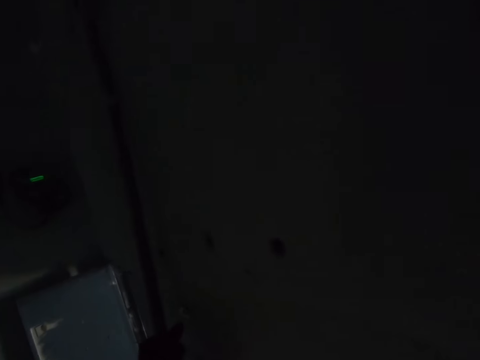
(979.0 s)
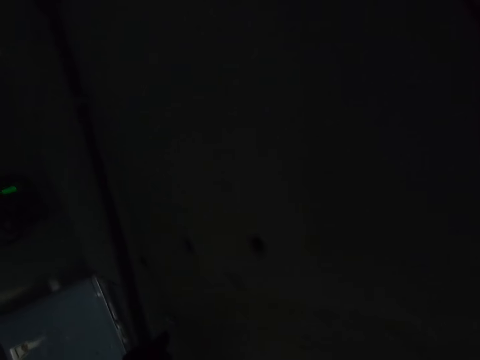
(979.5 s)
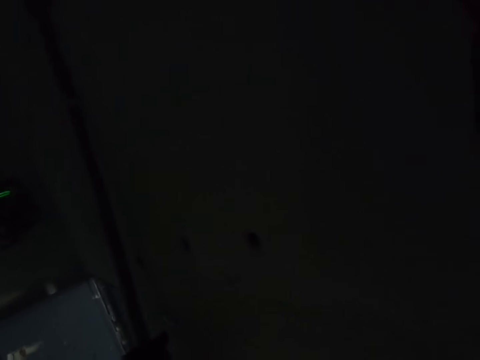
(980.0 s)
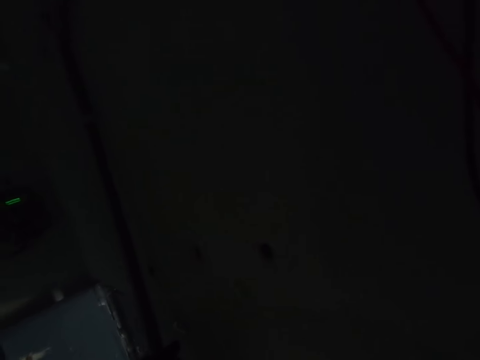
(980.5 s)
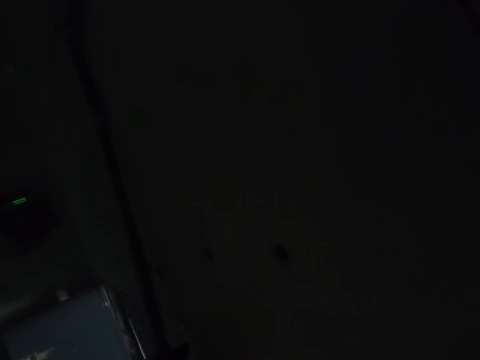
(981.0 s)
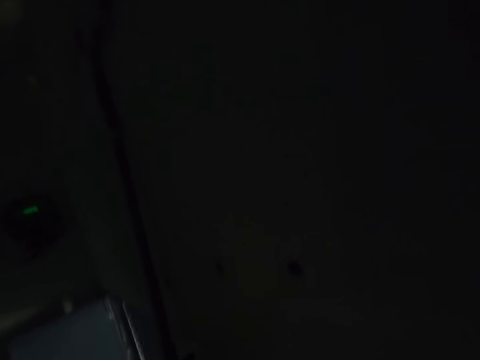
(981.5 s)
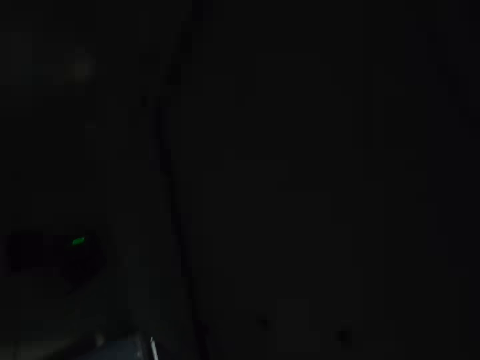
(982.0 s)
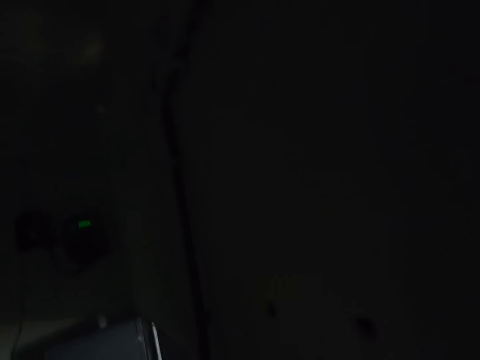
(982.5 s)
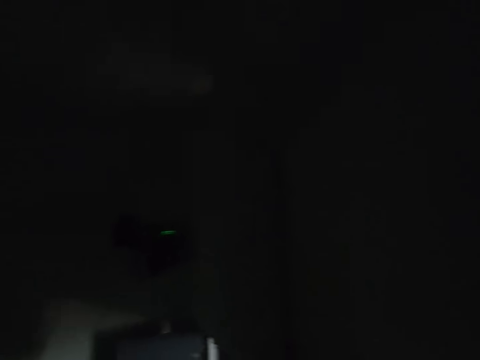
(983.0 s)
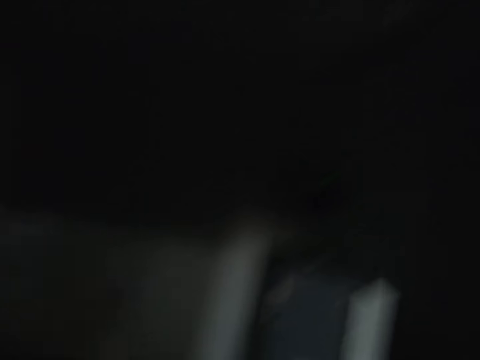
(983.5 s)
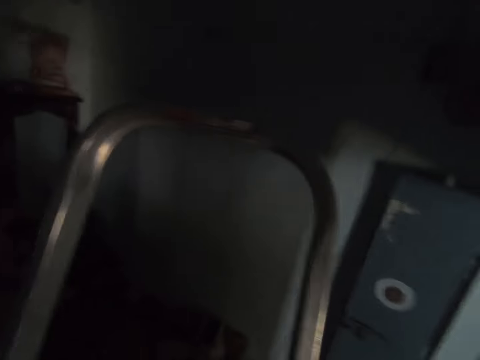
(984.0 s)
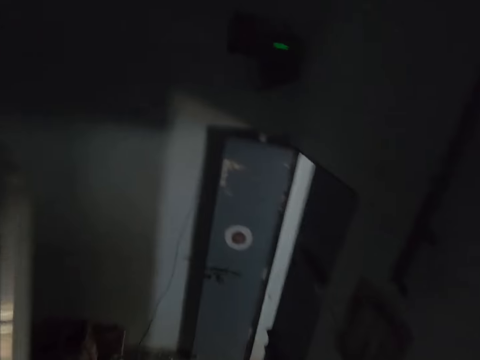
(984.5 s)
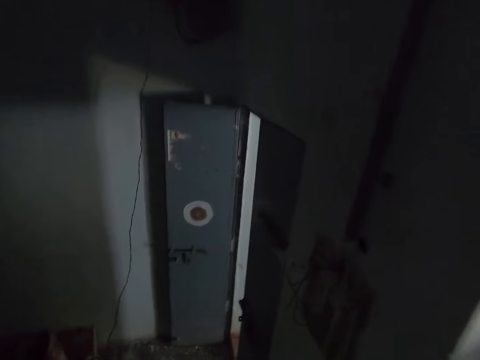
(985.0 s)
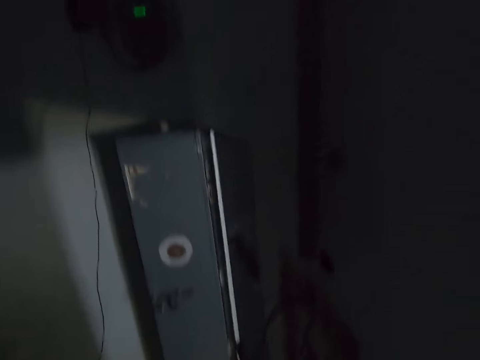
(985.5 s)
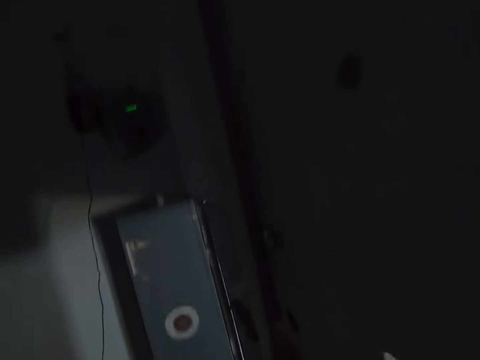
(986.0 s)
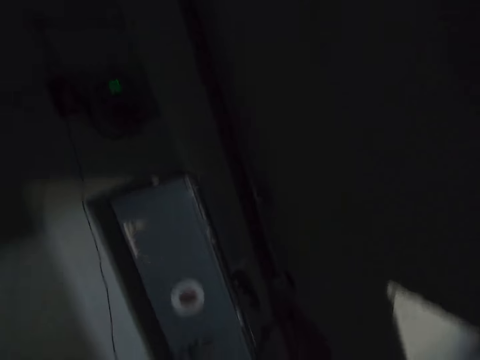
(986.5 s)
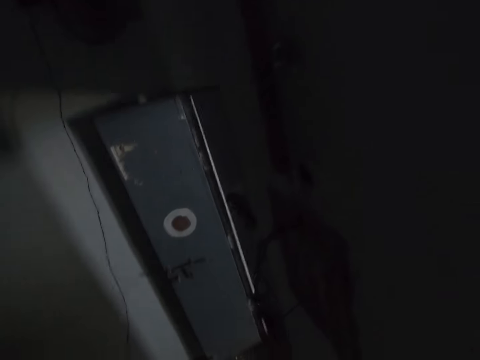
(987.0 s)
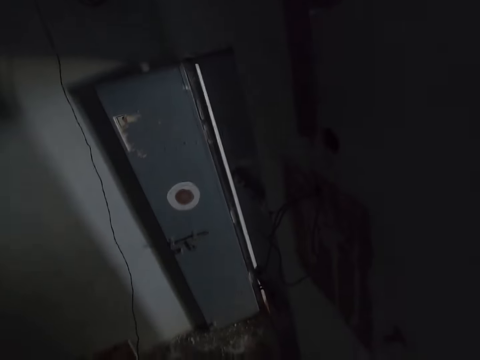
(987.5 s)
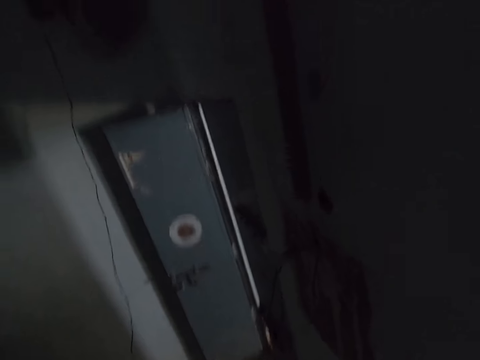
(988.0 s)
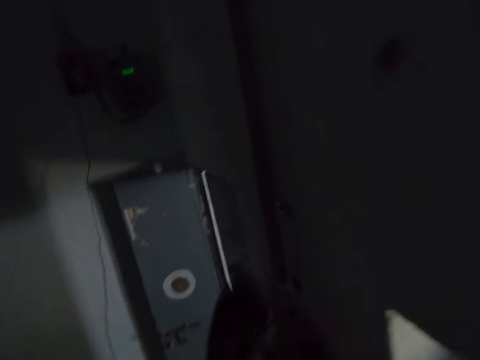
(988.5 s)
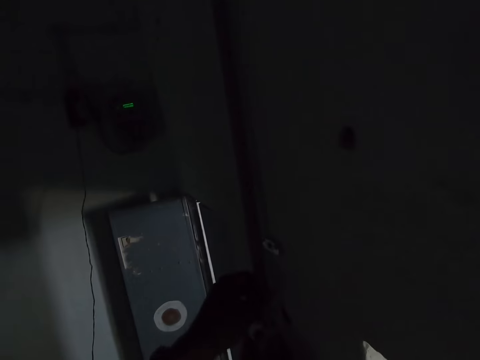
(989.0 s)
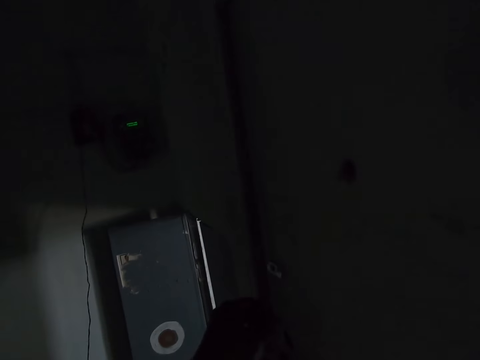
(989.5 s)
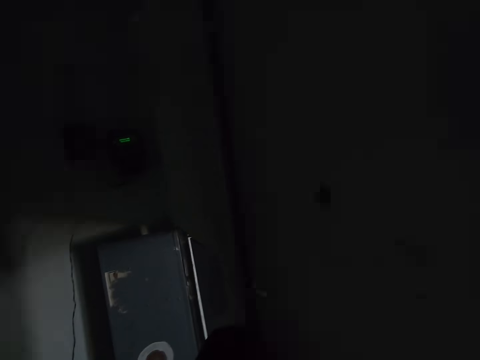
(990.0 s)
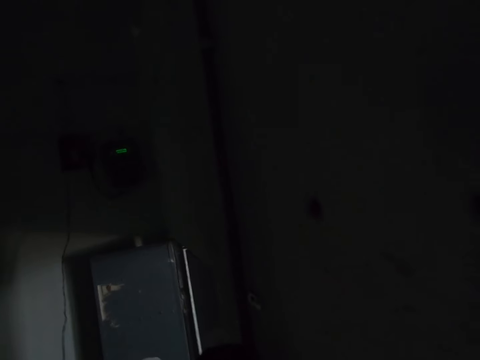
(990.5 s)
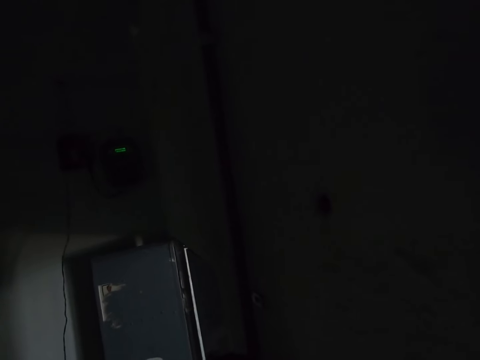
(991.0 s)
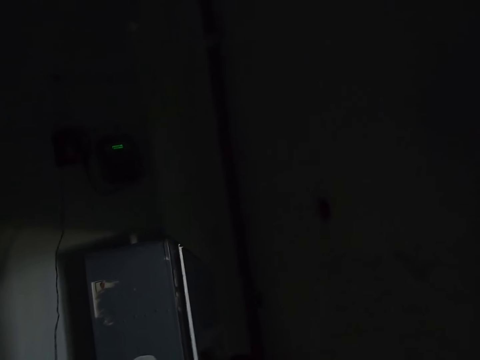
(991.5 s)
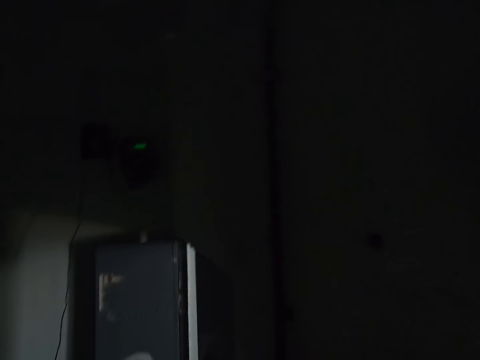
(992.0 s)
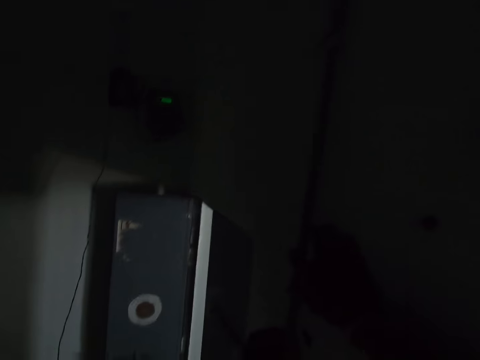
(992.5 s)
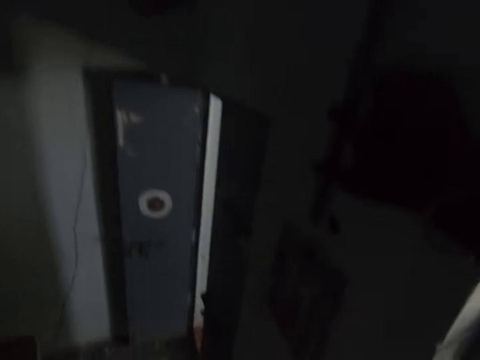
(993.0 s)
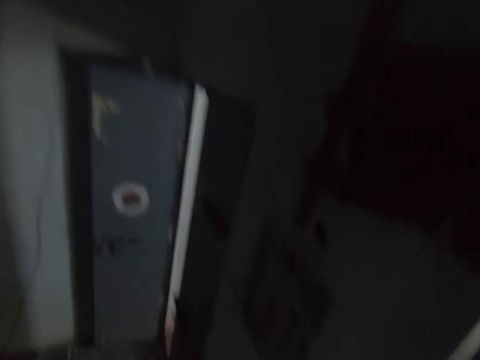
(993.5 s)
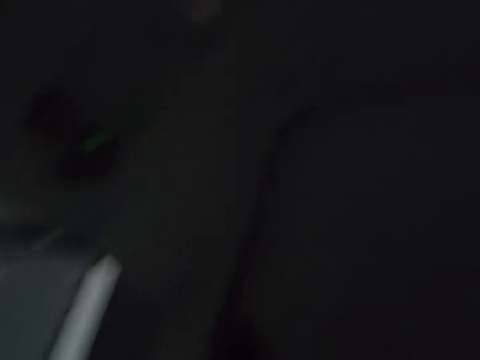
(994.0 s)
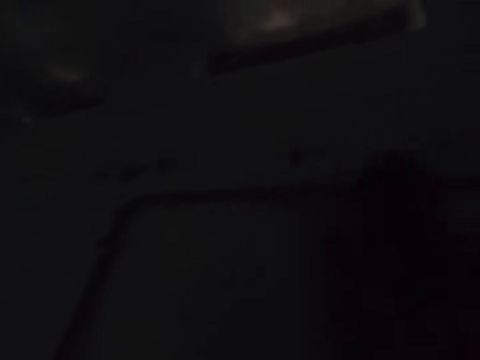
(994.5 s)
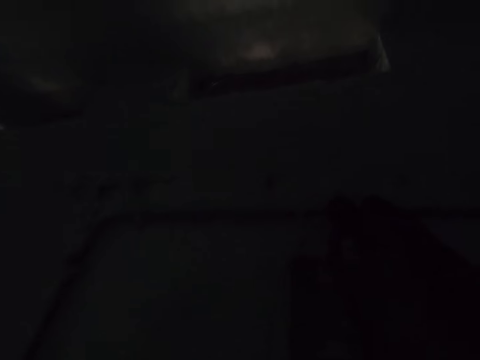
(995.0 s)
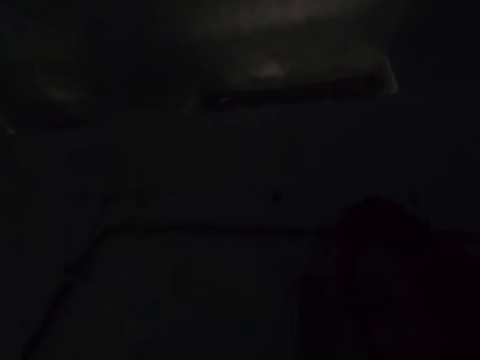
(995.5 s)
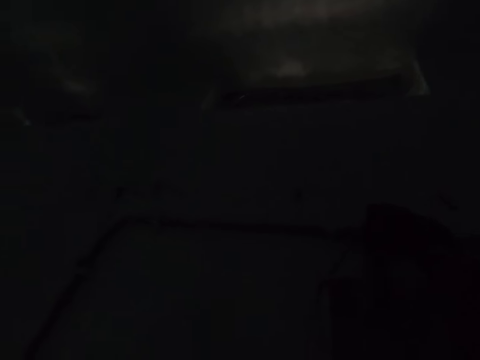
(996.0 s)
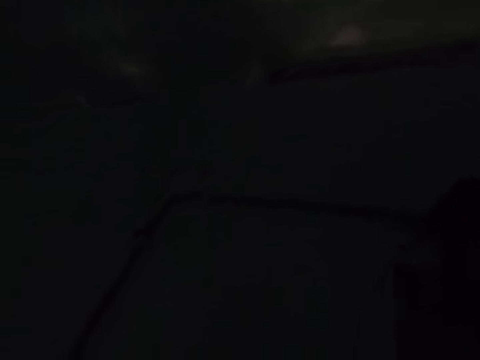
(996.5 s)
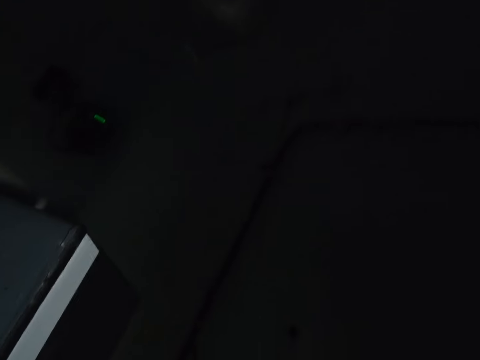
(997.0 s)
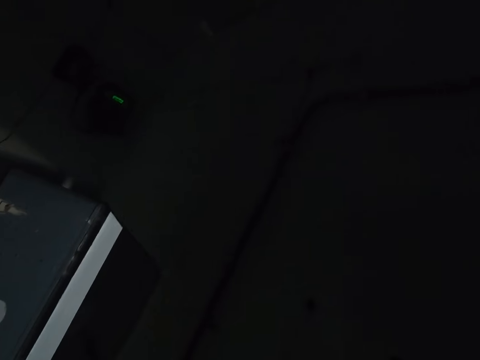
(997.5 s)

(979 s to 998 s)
The camera wearer cuts a conduit pipe with a hacksaw blade. They look around. They throw down the conduit pipe. They walk around. They cut the conduit pipe with the hacksaw blade. They interact with a person. They look around. They throw down the conduit pipe. They install cables in the house.

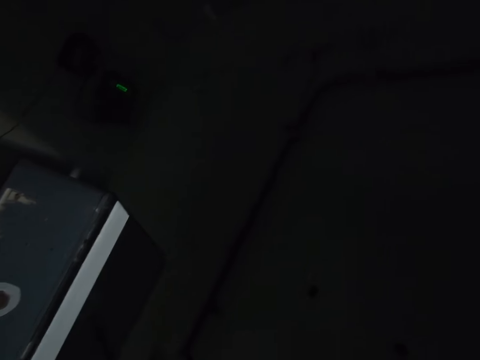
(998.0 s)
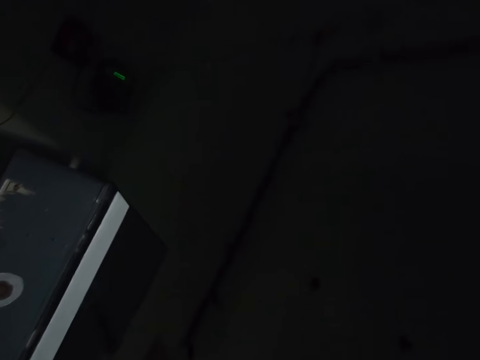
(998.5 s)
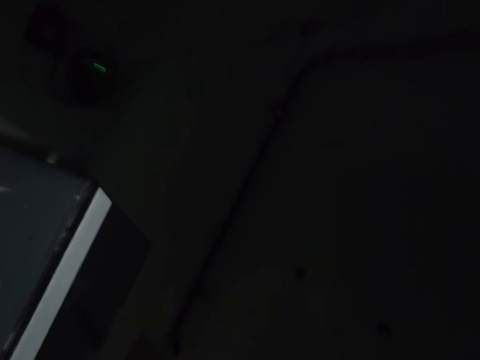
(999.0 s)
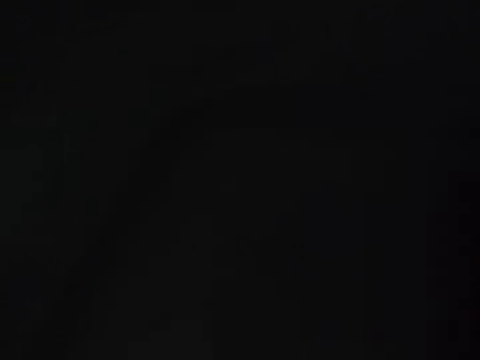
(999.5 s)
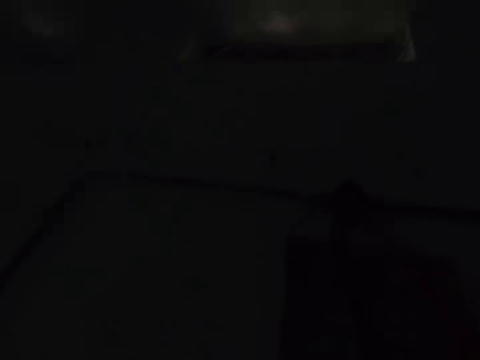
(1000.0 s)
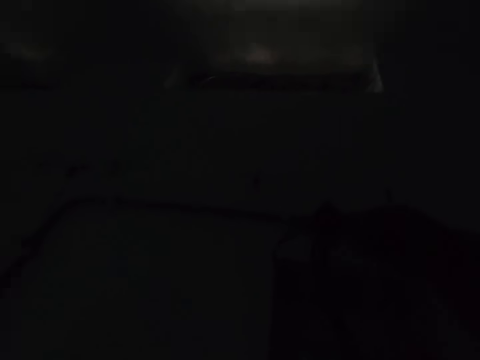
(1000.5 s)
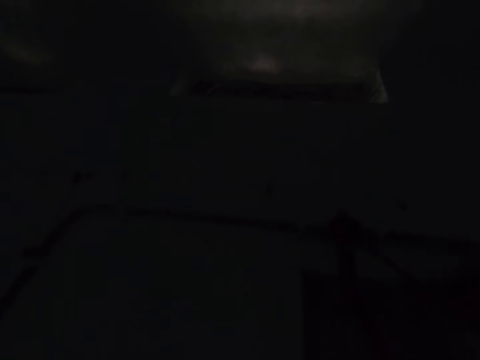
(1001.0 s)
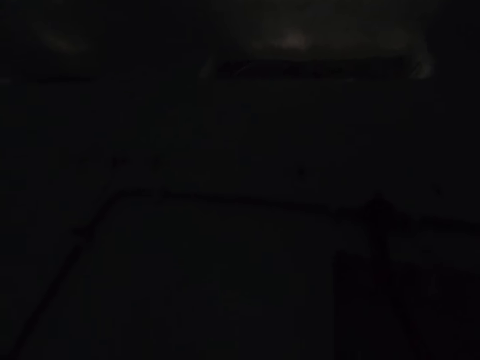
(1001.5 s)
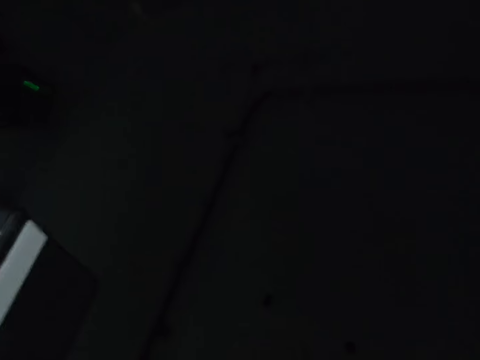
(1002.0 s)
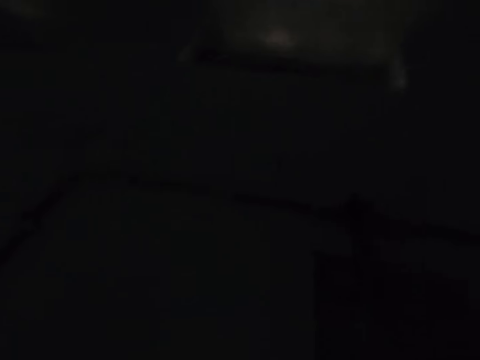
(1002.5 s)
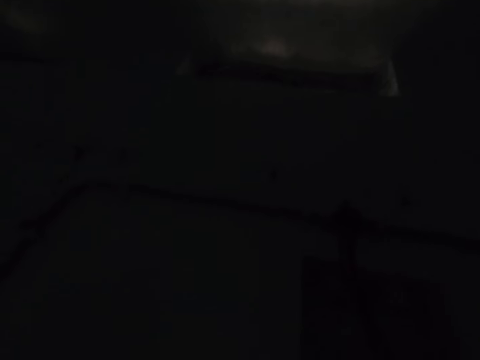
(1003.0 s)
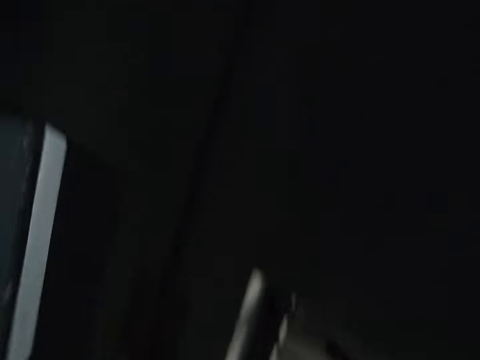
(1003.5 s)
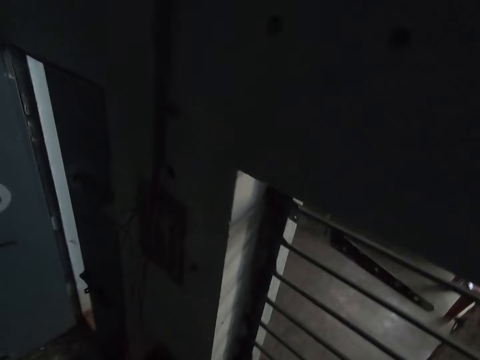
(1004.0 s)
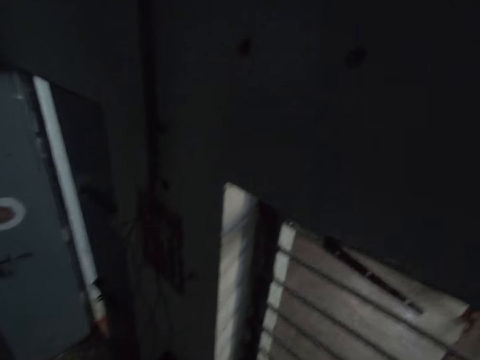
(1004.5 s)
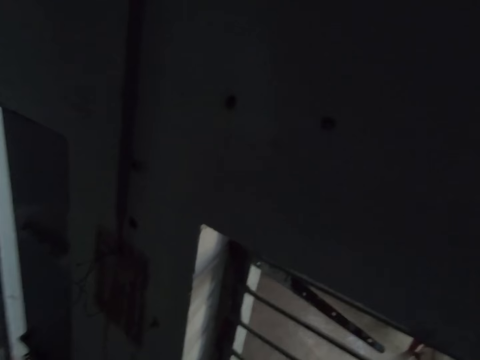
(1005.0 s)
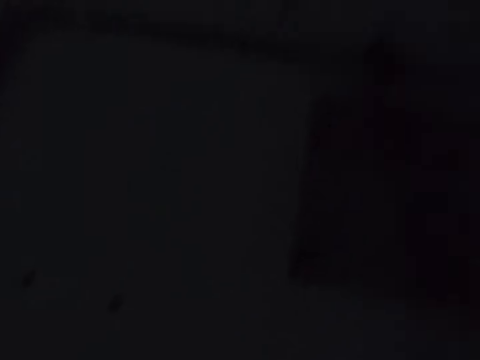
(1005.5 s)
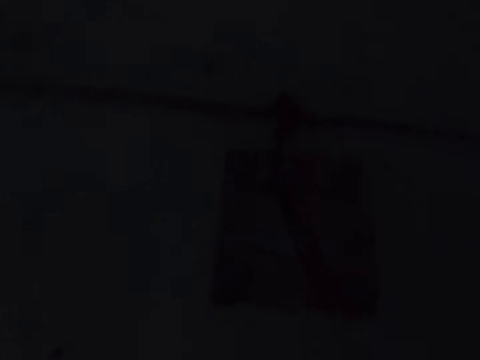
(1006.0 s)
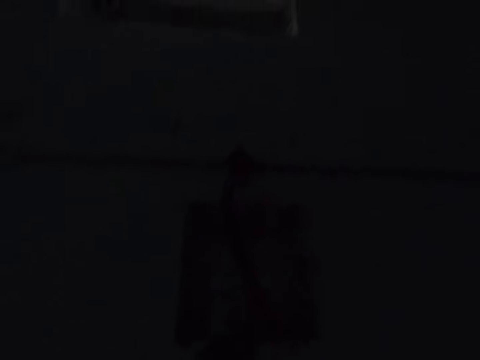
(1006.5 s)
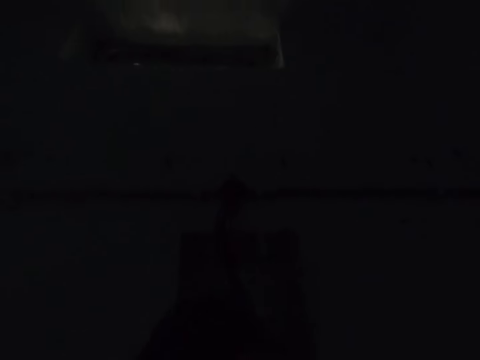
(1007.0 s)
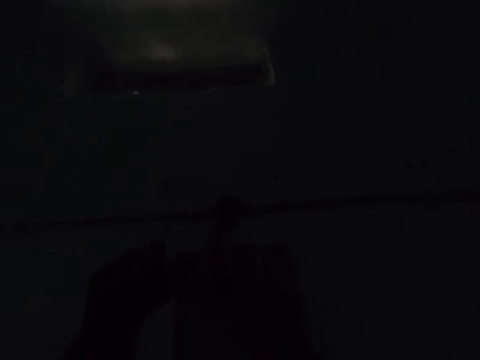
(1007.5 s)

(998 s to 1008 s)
The camera wearer does something. They look around.
